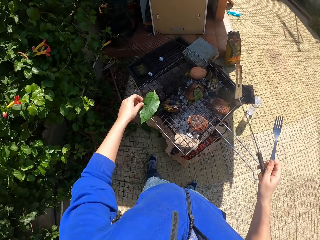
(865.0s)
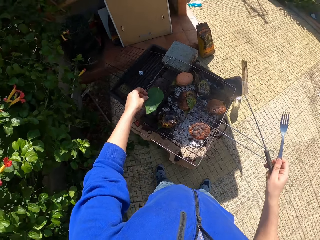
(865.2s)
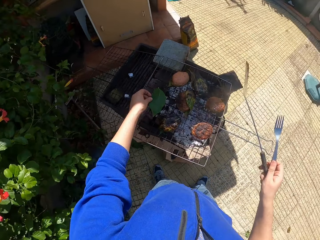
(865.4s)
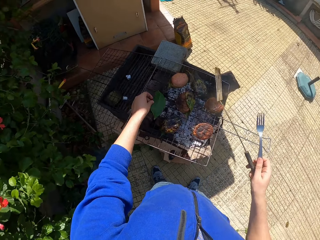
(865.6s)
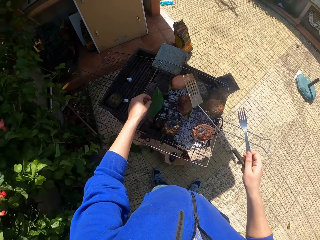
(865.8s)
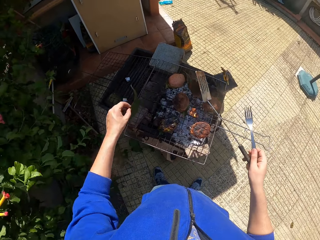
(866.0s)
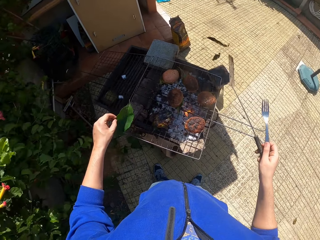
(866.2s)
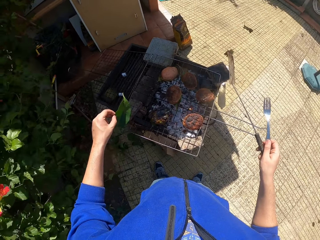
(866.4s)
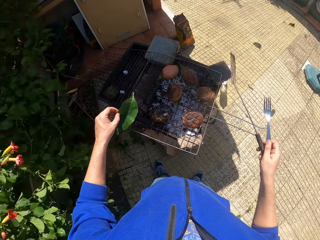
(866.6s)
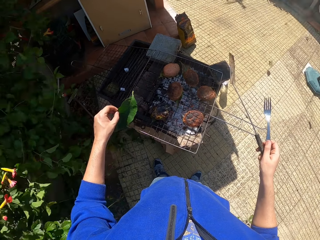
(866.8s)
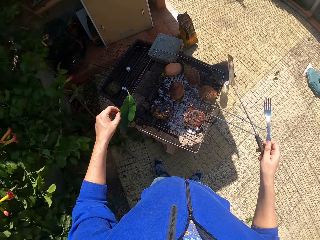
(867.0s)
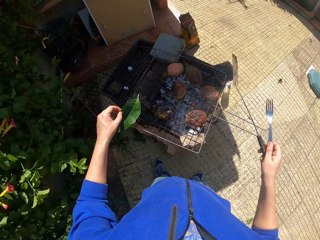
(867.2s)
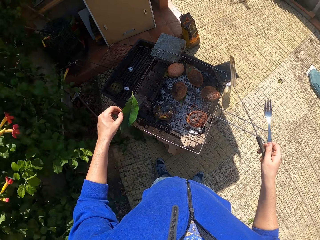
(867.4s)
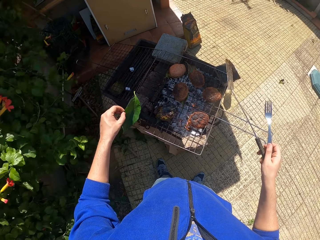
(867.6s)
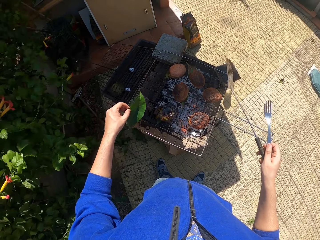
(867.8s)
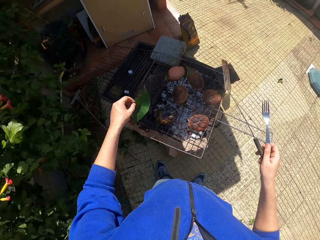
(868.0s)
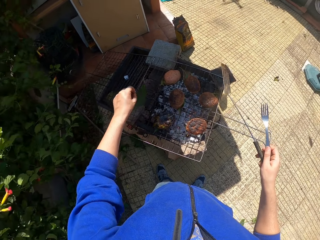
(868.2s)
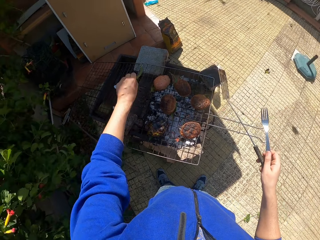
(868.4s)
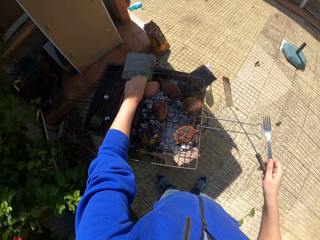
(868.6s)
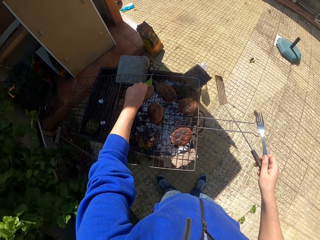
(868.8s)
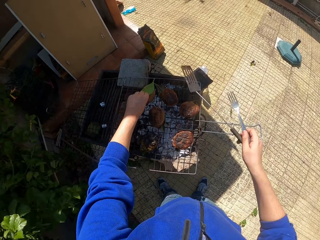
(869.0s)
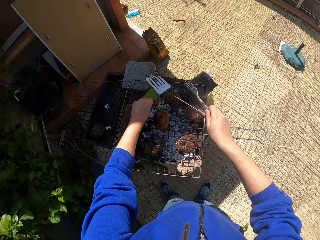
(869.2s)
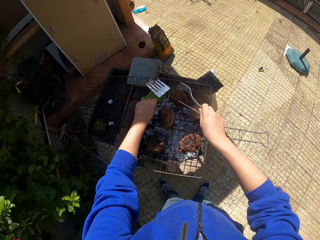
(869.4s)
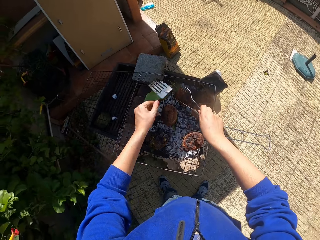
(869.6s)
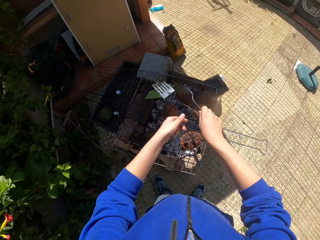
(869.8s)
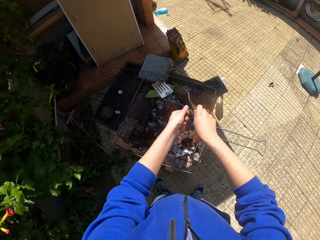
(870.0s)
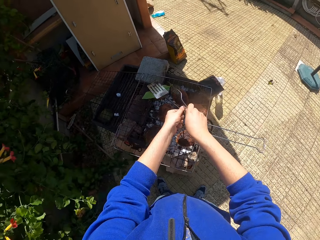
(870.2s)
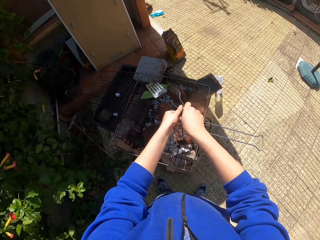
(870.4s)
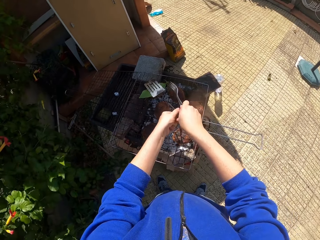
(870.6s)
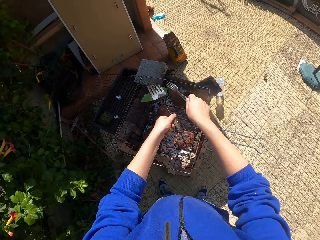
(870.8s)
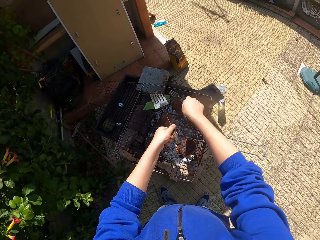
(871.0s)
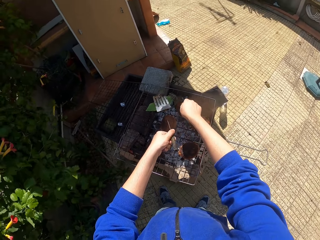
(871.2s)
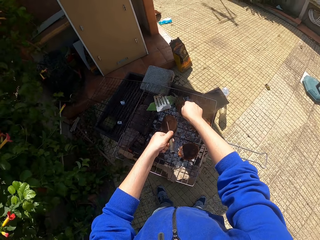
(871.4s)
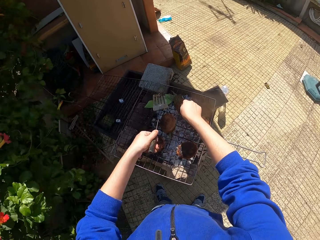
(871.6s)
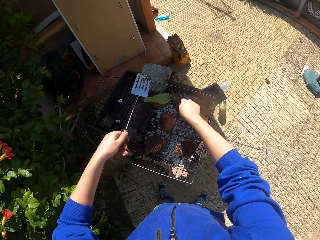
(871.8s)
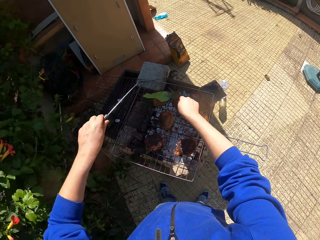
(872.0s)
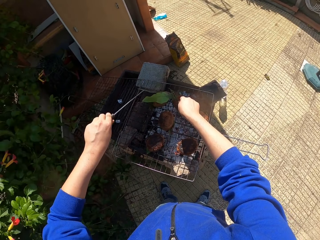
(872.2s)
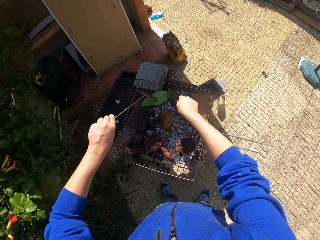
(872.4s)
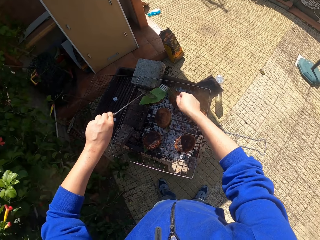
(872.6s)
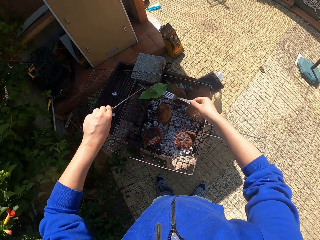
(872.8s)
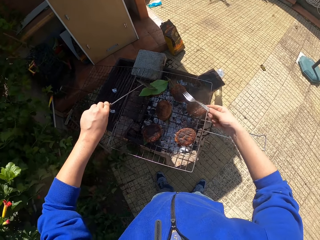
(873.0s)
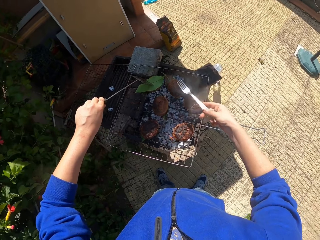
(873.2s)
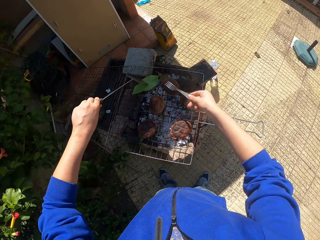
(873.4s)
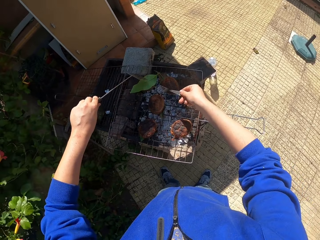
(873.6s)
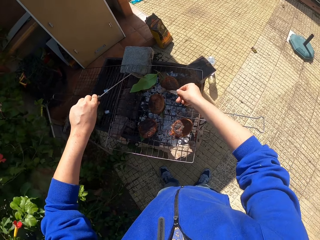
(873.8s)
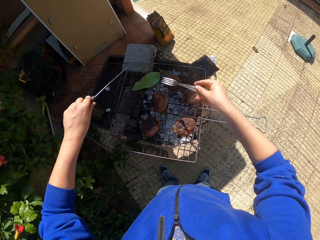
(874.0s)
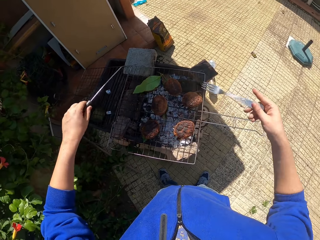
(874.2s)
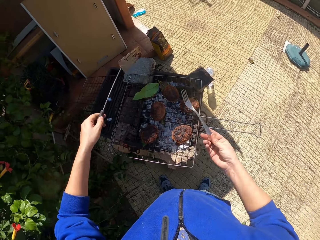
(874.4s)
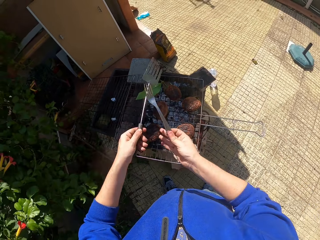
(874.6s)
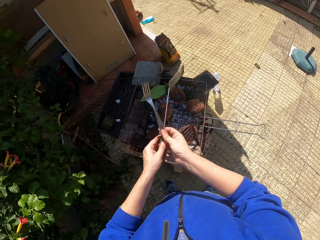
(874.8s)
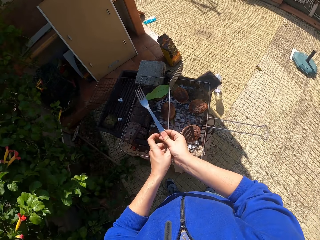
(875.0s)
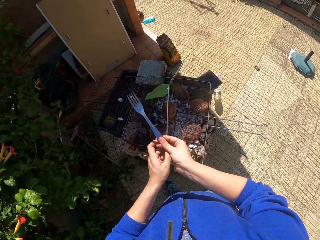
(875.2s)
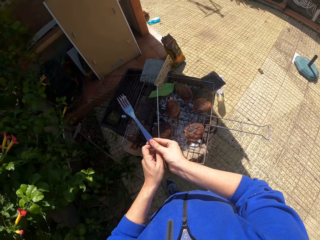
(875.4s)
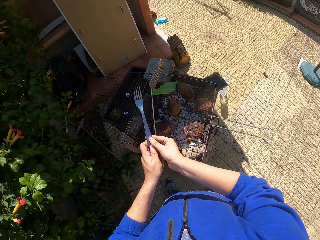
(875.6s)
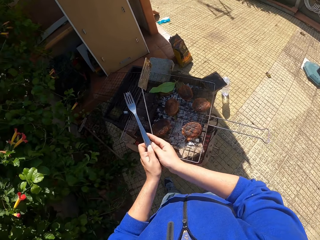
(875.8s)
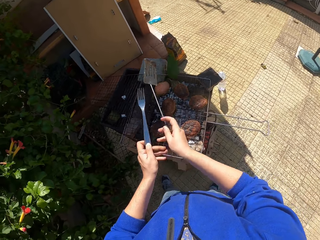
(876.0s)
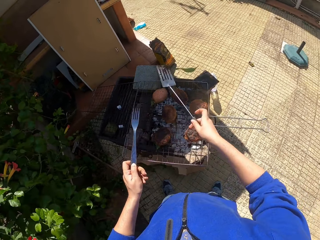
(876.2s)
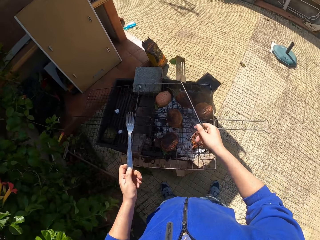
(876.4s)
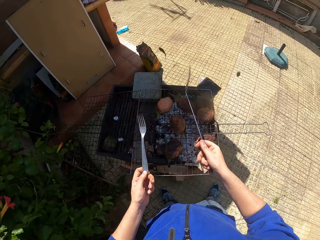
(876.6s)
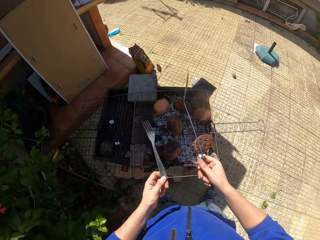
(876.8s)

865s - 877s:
The camera wearer drops the leaf on the cooking grate with his left hand and picks the leaf from the cooking grate with his left hand. He places the leaf on a patty with his left hand. He places the spatula on the patty with the leaf with his right hand. He holds the leaf with the spatula. He passes the spatula to his left hand. He touches the leaf on the patty with the fork in his left hand. He holds the leaf with both the spatula and the fork. He removes the spatula in his left hand from the patty. He places the spatula in his left hand on the patty. He removes the fork in his right hand from the patty. He holds the leaf with the spatula. He removes the spatula in his left hand from the patty. He swaps the spatula in his left hand to his right hand and swaps the fork in his right hand to his left hand.

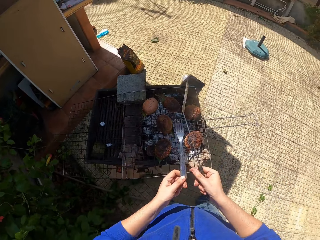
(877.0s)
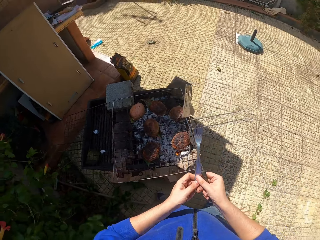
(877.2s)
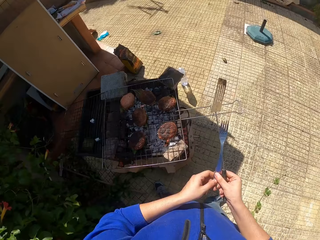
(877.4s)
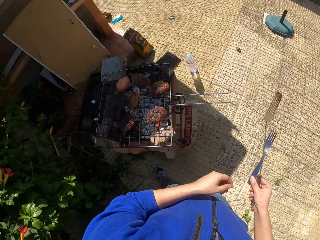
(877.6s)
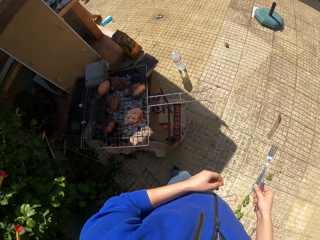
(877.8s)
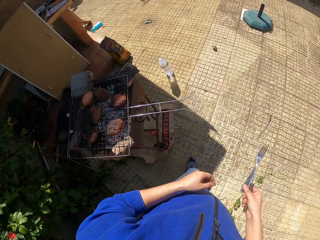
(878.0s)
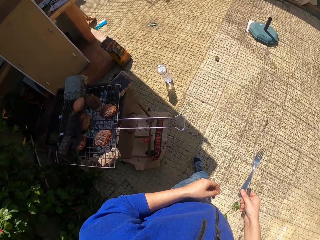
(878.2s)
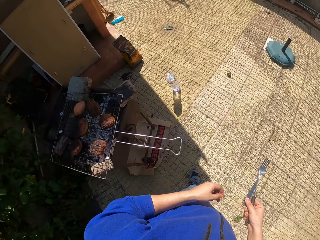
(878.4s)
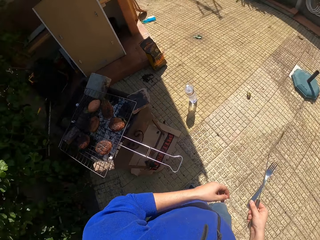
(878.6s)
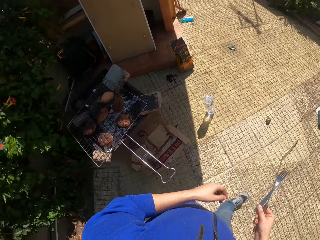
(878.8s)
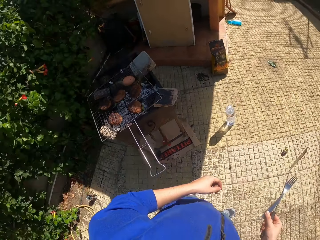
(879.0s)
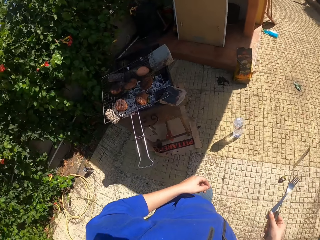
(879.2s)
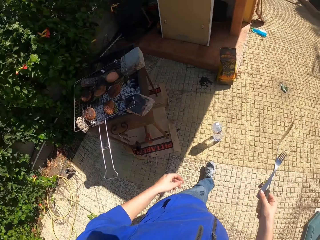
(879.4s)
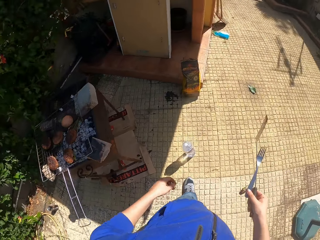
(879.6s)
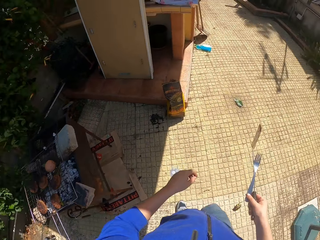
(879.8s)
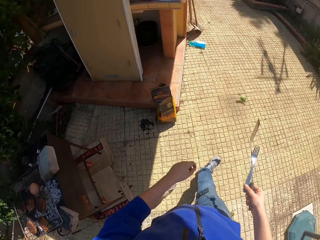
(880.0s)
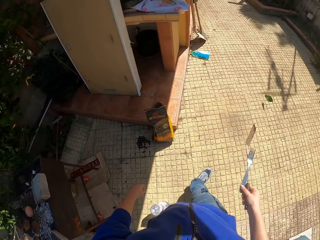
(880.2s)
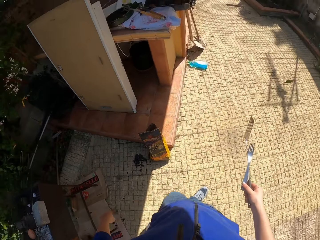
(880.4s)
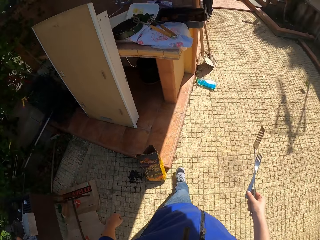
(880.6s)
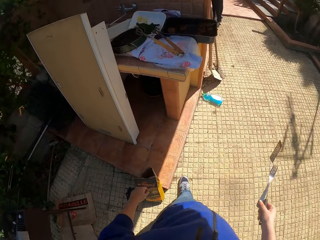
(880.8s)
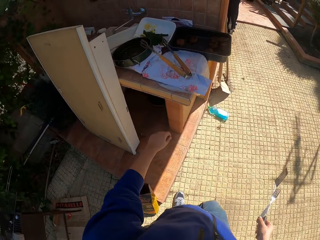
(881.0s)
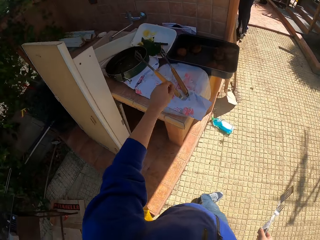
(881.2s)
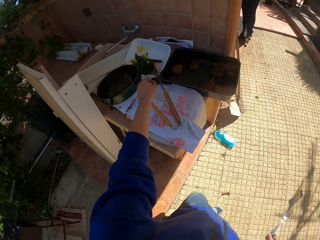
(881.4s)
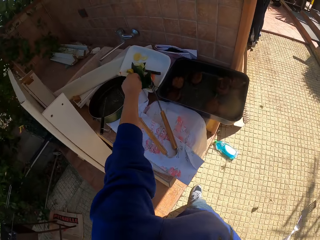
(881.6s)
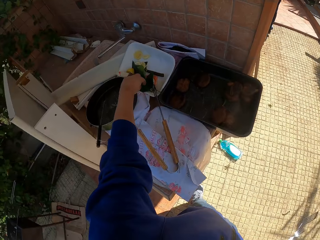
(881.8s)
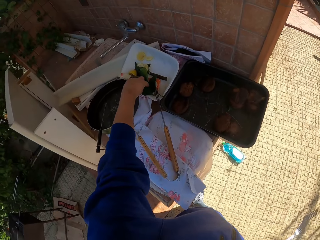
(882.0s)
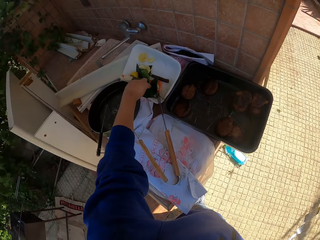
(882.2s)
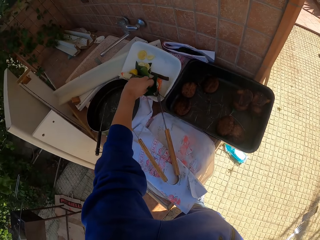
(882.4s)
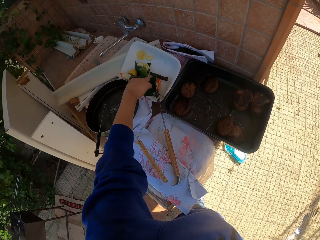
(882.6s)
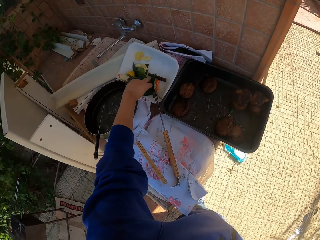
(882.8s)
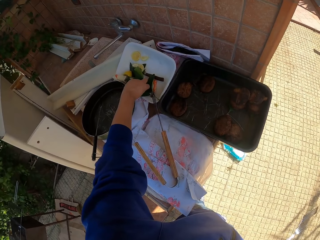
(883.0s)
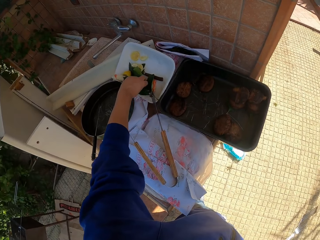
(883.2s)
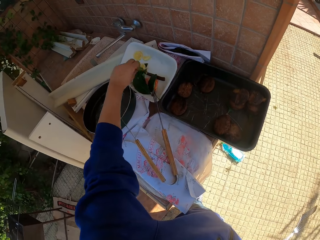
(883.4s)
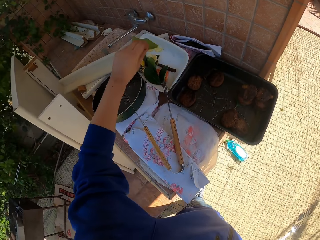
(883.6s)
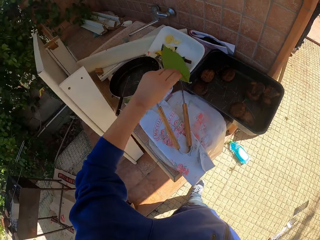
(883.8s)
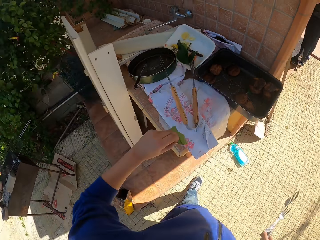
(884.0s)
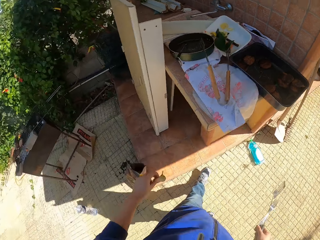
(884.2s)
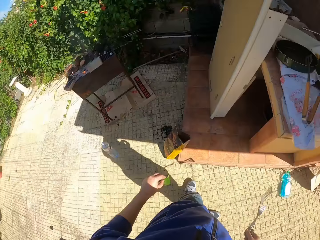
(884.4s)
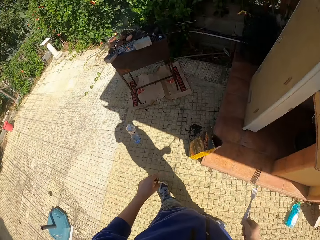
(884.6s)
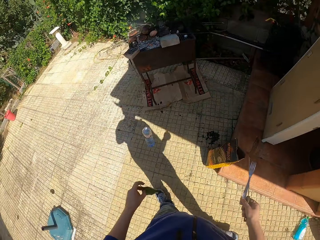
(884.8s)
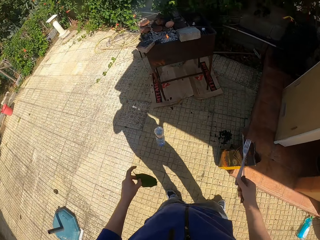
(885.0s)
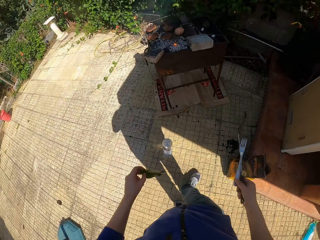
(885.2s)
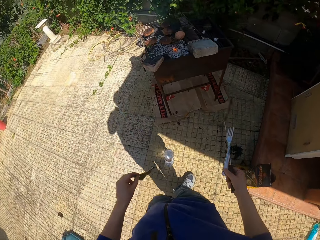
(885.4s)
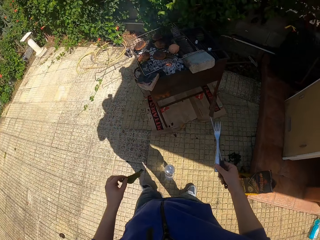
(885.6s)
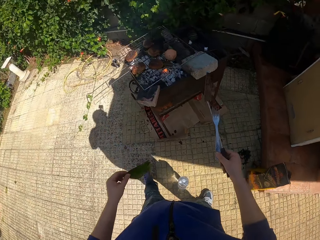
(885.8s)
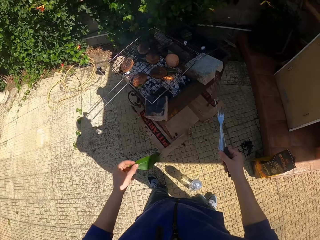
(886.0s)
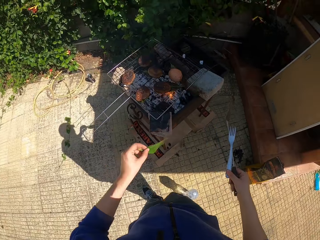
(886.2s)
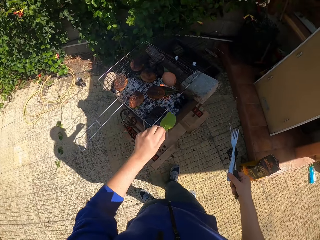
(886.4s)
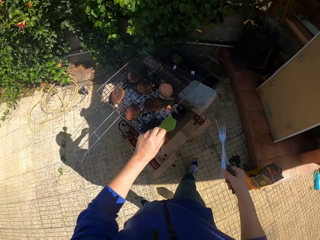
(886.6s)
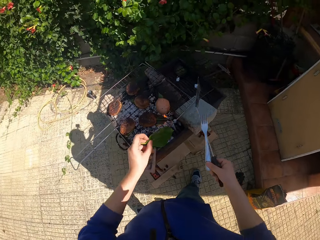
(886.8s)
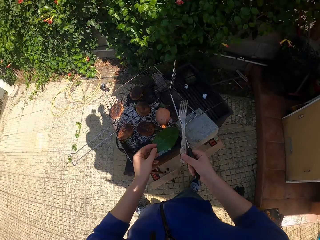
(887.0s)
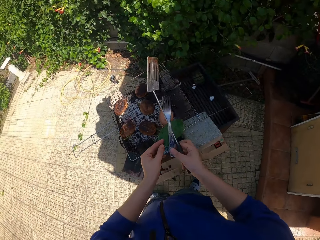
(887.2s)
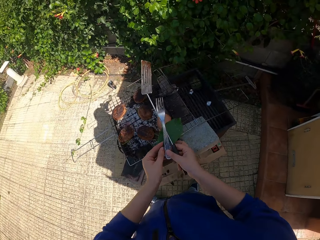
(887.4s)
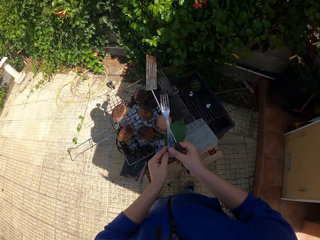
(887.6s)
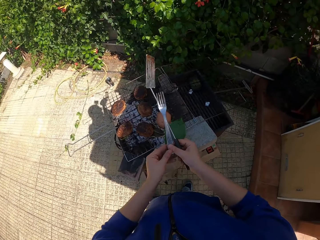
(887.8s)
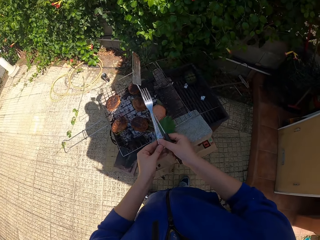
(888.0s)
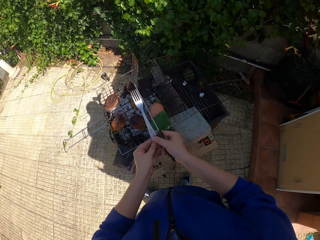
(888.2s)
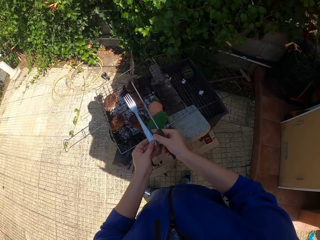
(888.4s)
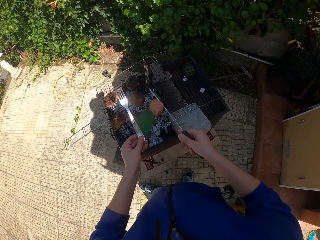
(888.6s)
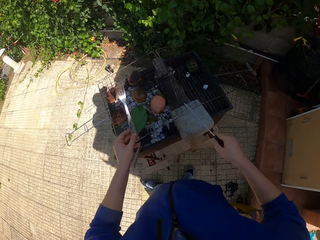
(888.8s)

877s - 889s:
The camera wearer passes the fork to his right hand. He walks from the makeshift grill to the work bench. He picks a leaf on the plate with his left hand. He walks to the makeshift grill from the work bench. He holds the leaf with both hands. He passes the fork to his left hand.
